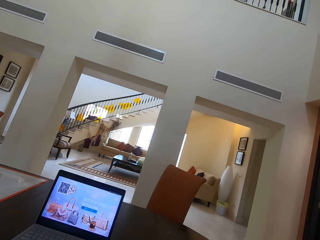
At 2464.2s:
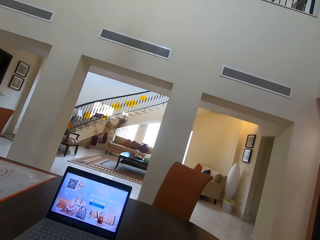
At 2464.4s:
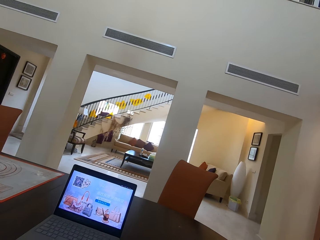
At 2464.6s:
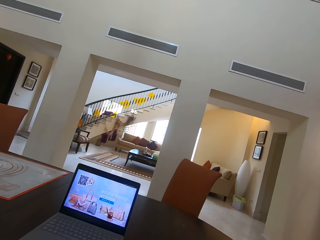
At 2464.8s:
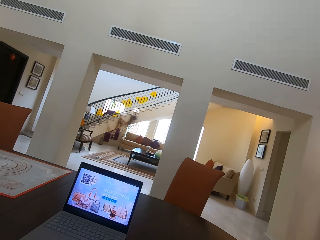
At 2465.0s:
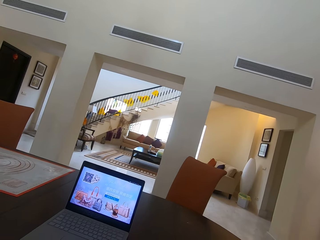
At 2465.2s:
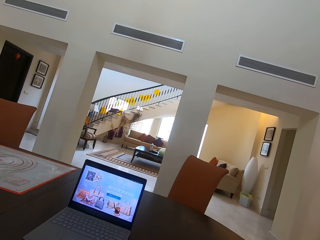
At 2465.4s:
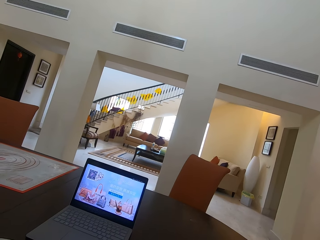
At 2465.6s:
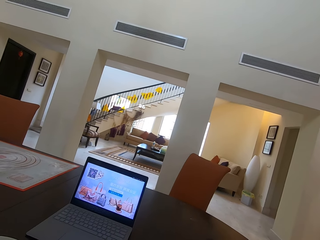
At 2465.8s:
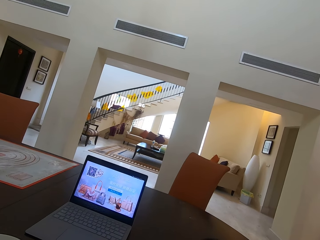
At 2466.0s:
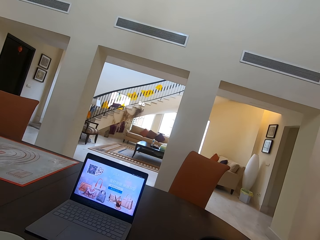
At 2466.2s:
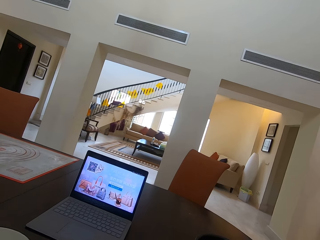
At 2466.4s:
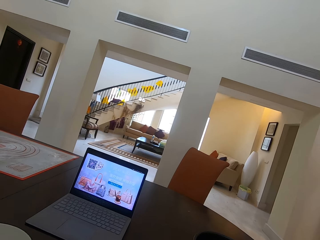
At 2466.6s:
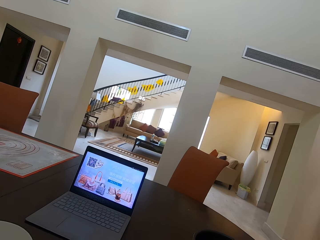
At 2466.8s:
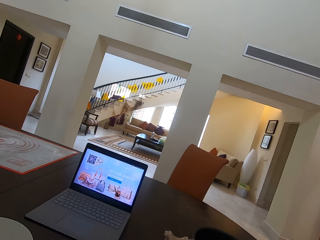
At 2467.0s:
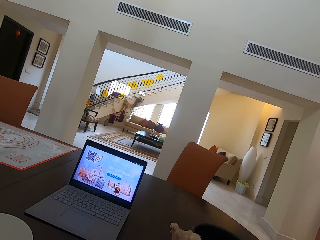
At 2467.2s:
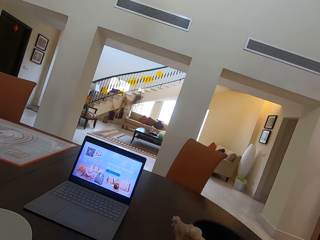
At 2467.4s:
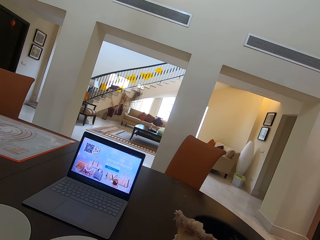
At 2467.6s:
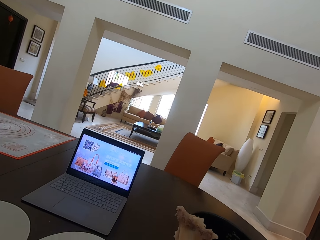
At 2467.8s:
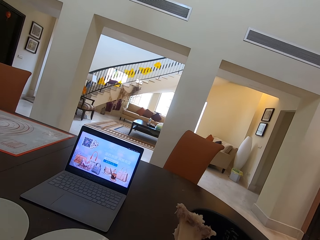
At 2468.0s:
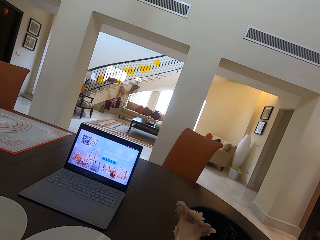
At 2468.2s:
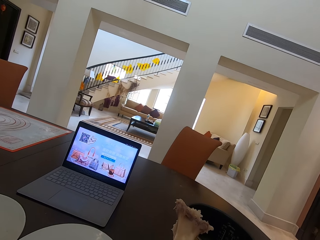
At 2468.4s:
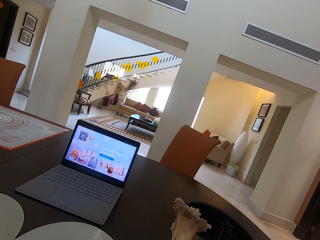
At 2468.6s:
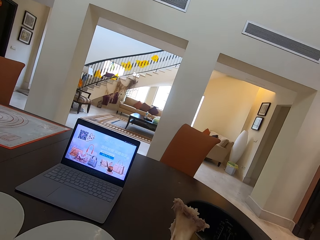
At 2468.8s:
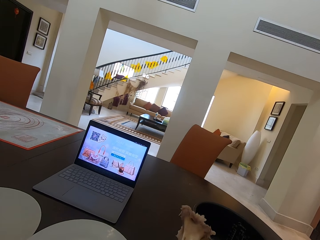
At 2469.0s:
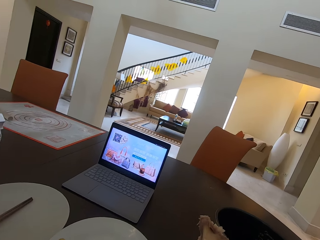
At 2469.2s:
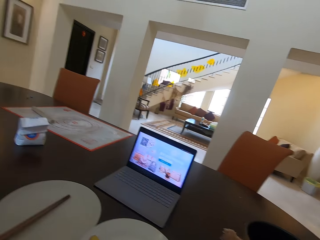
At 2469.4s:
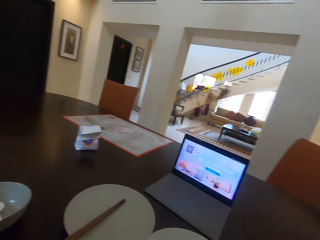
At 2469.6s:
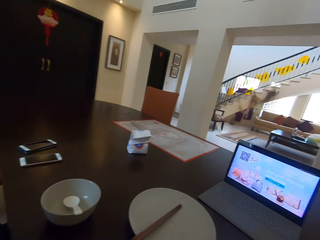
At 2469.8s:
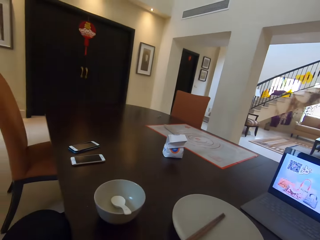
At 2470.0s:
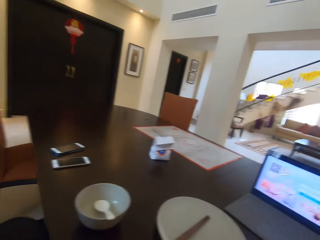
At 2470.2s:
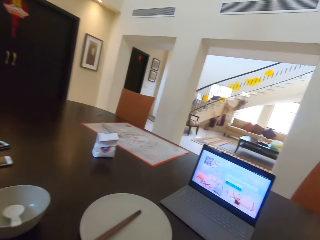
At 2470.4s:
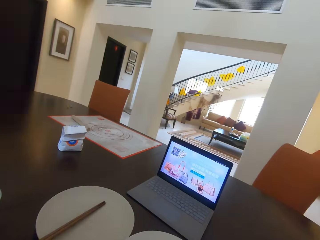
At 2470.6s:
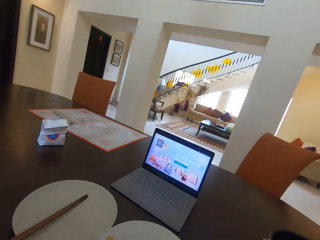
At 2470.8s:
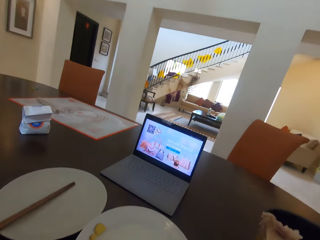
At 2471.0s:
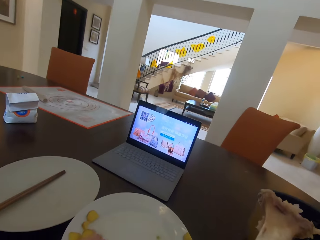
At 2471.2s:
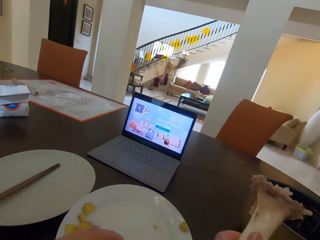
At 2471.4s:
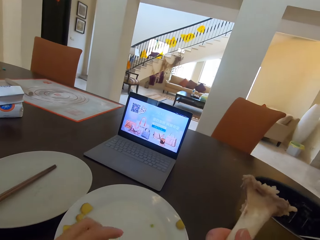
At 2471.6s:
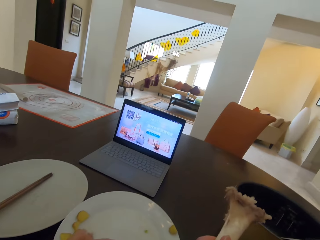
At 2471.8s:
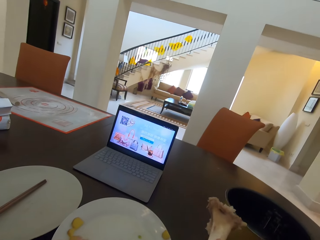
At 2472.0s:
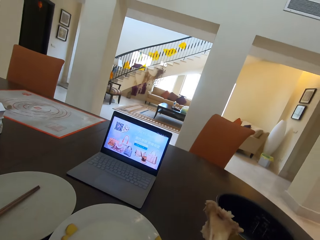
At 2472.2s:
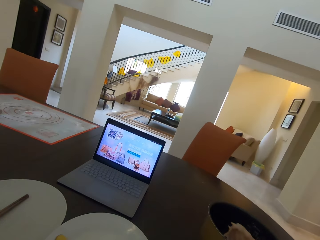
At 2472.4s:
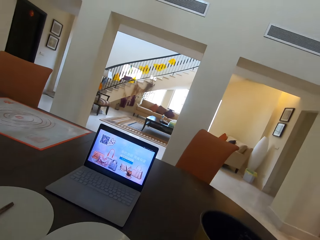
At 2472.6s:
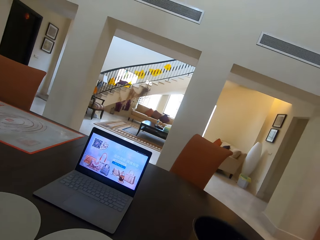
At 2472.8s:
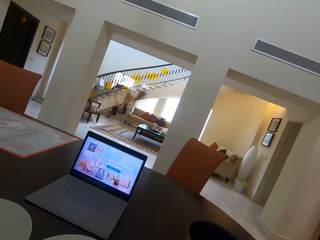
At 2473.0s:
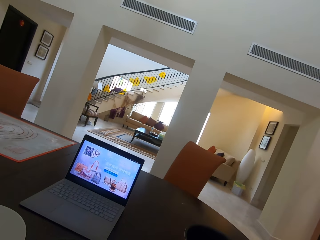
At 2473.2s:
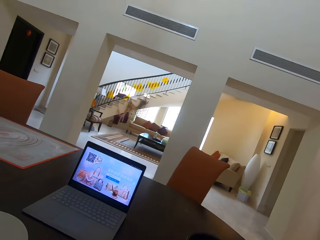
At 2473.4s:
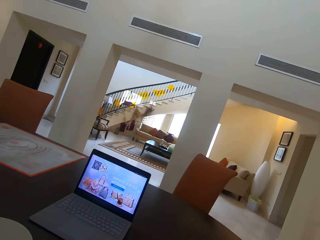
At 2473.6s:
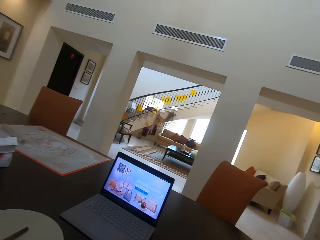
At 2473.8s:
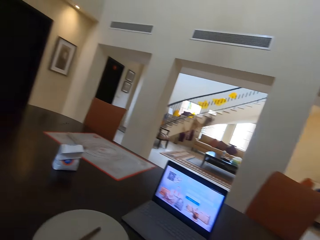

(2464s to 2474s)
The camera wearer interacts with a woman. They look around the room.

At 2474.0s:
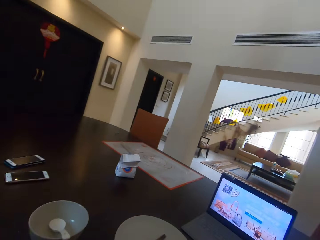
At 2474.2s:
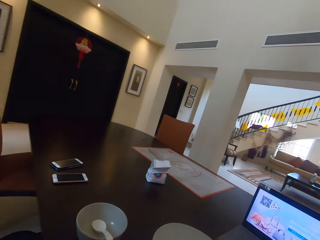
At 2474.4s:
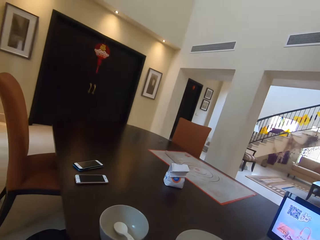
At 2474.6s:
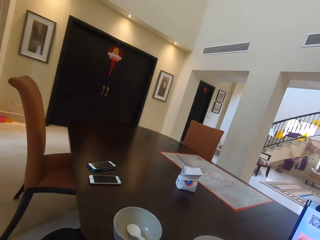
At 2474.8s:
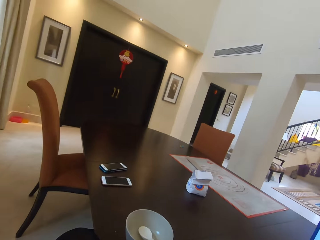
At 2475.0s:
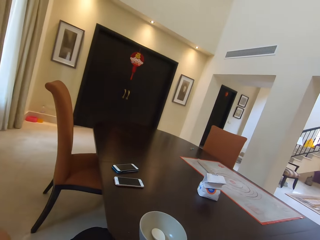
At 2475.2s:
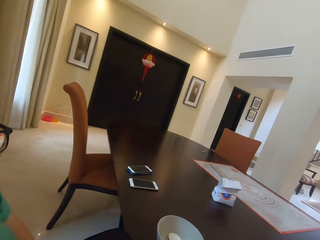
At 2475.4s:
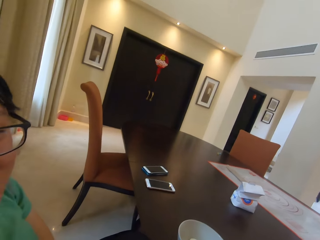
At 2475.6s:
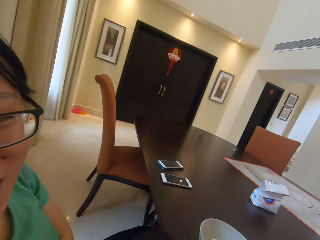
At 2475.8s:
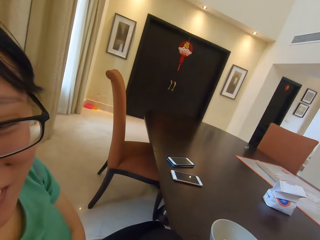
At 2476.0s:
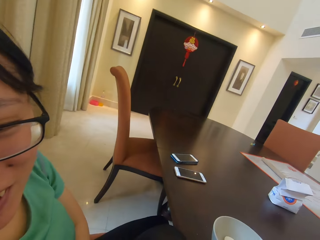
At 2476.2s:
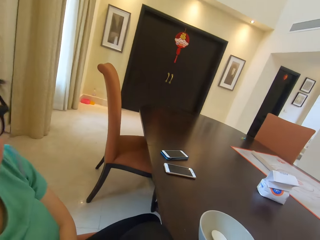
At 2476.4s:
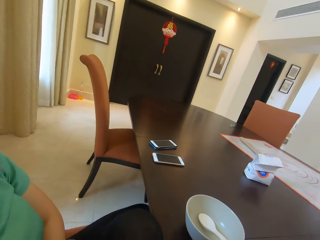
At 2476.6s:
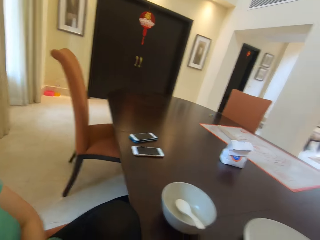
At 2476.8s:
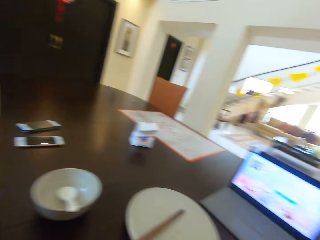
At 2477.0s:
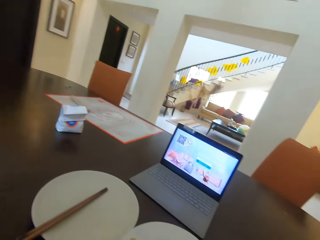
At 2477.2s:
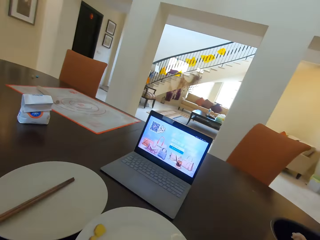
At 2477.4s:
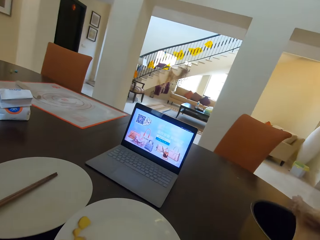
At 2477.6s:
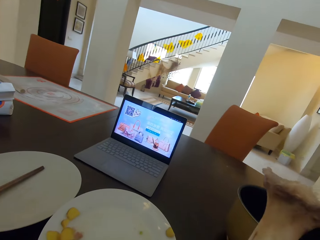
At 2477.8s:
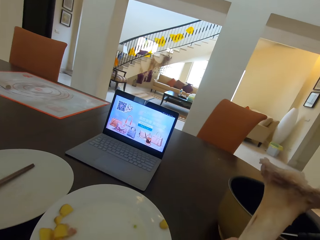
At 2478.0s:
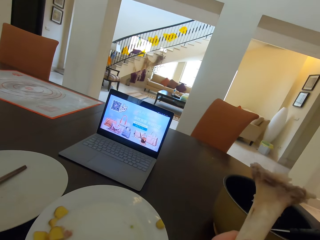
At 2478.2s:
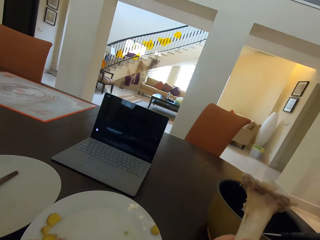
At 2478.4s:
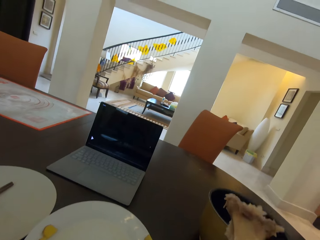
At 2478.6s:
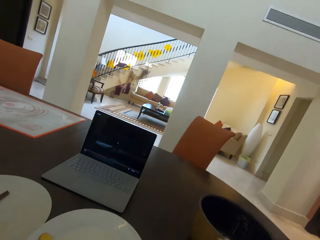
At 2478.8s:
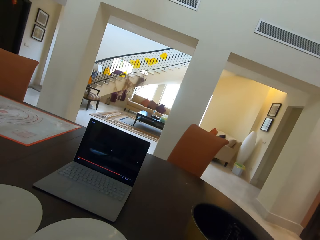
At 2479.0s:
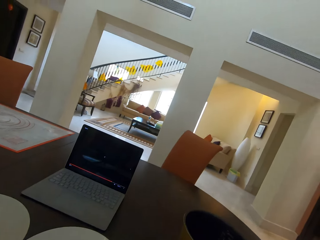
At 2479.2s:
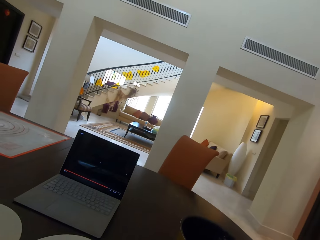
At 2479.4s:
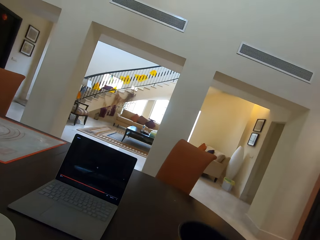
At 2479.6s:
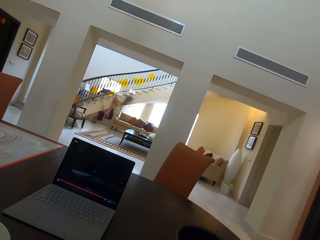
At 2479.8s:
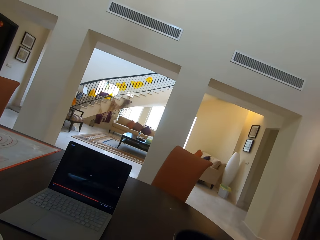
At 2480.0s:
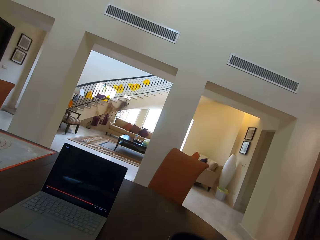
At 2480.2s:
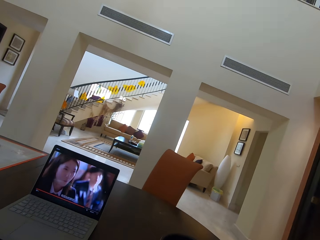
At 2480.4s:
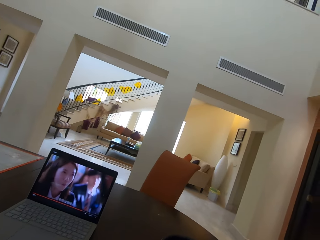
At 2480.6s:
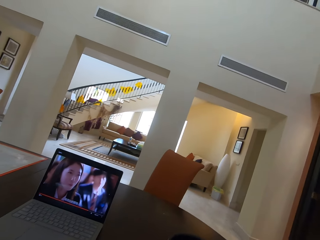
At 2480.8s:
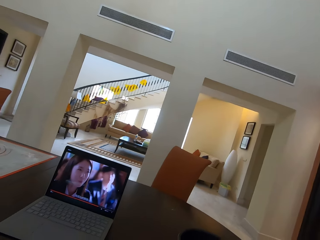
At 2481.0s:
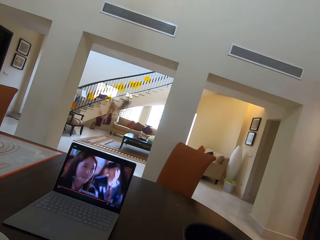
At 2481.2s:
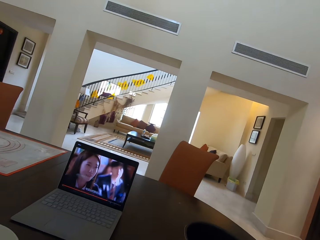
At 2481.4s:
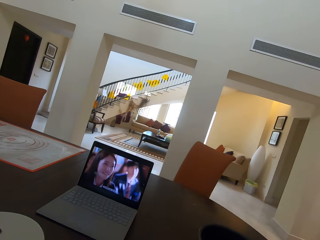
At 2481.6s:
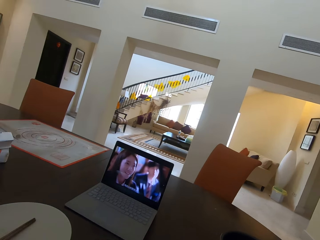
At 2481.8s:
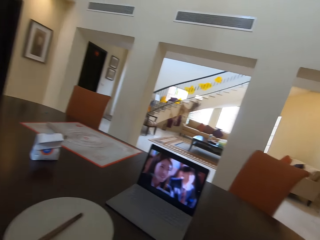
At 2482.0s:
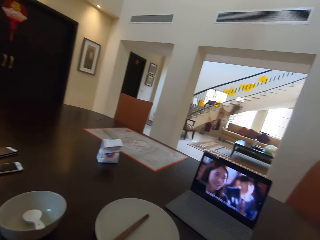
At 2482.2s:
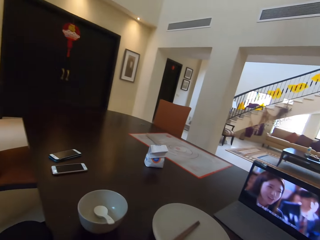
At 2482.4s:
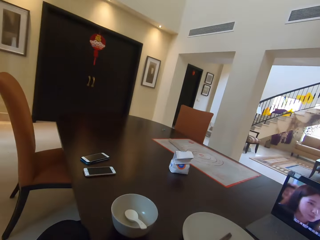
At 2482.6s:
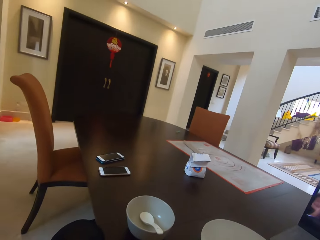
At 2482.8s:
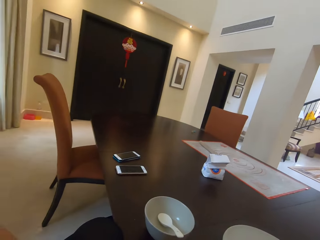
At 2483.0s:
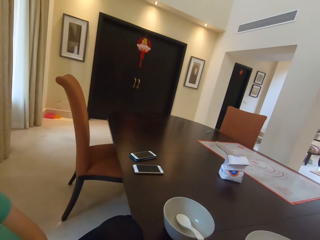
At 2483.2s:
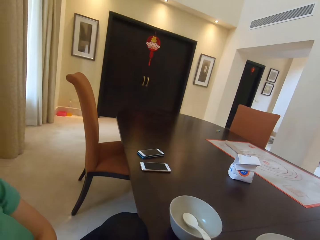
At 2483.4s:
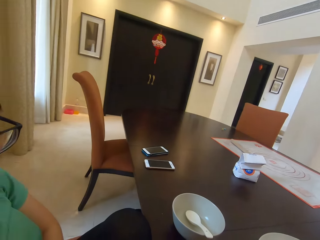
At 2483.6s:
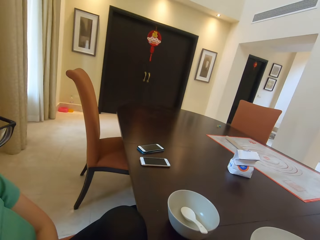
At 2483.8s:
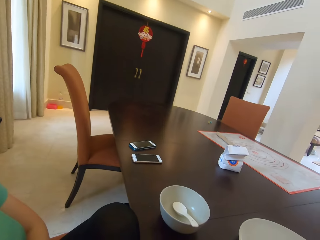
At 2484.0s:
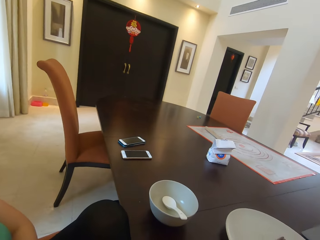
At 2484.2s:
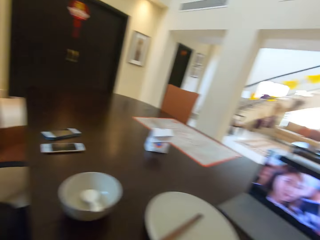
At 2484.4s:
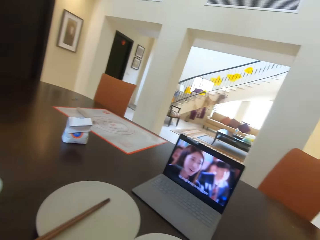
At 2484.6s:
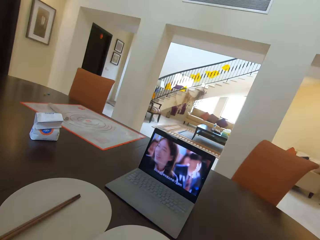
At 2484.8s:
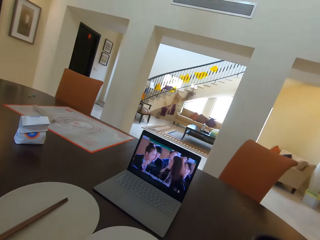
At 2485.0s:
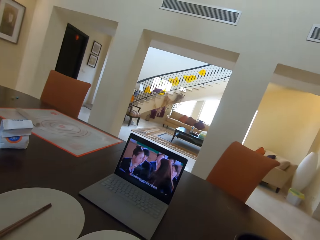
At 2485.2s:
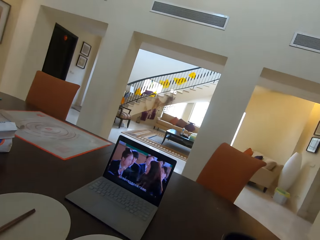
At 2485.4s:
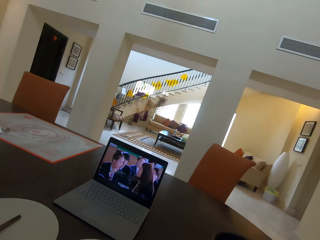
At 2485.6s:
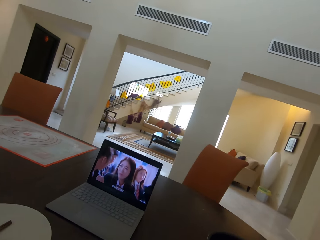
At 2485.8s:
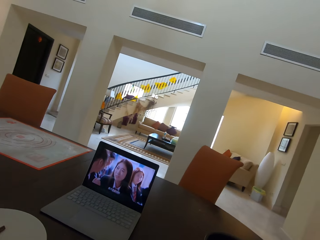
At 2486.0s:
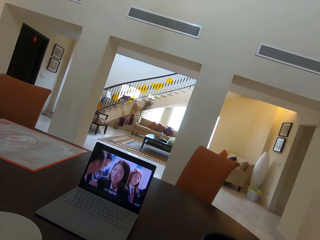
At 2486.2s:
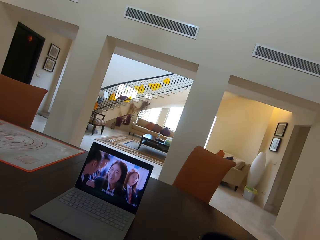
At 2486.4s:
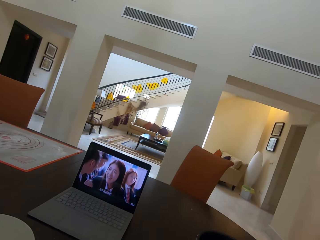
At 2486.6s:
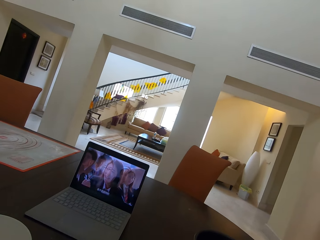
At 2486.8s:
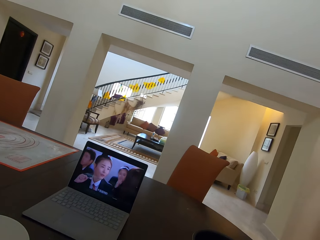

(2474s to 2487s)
The camera wearer converses with a lady. He holds the bone on his hands. He converses with the lady.
